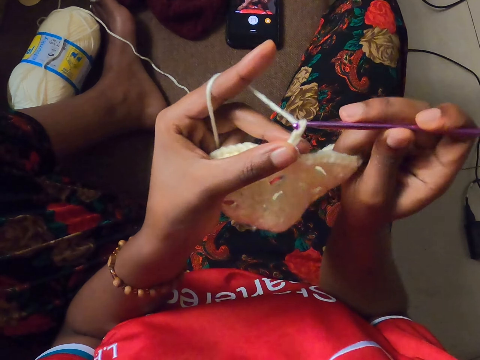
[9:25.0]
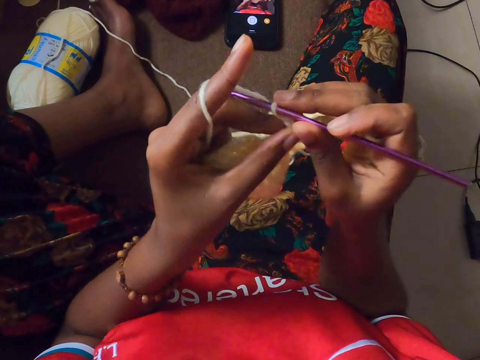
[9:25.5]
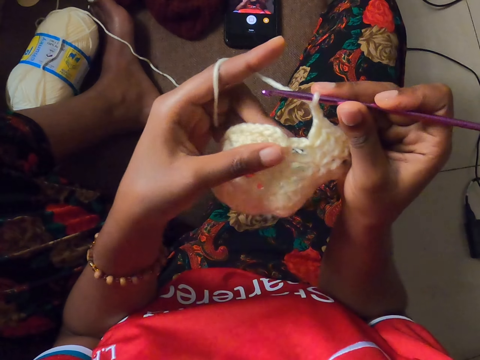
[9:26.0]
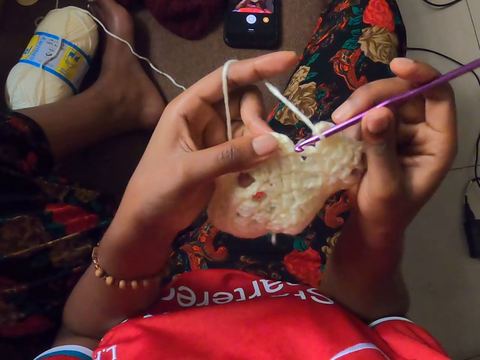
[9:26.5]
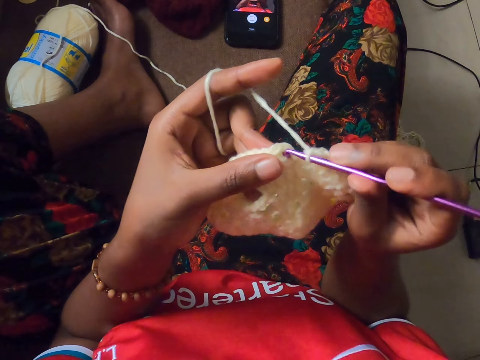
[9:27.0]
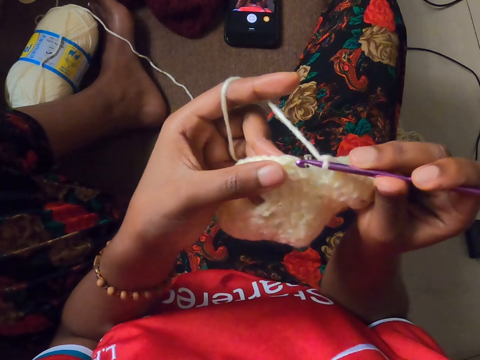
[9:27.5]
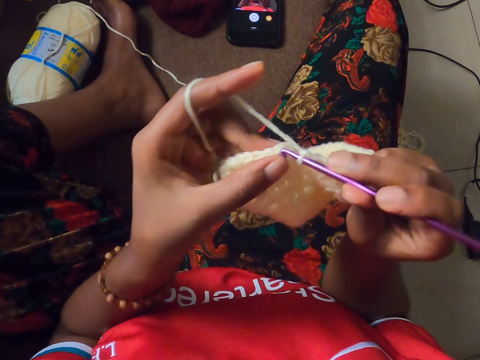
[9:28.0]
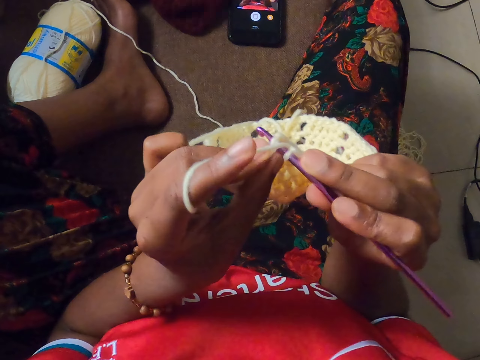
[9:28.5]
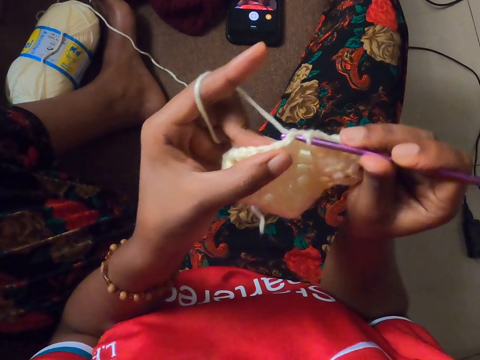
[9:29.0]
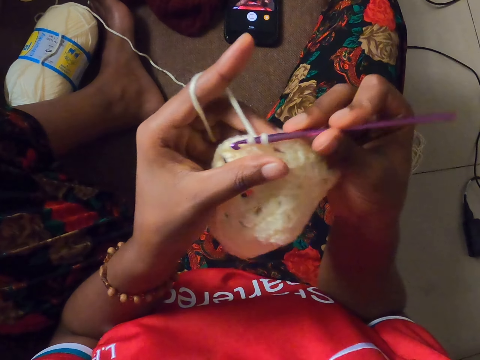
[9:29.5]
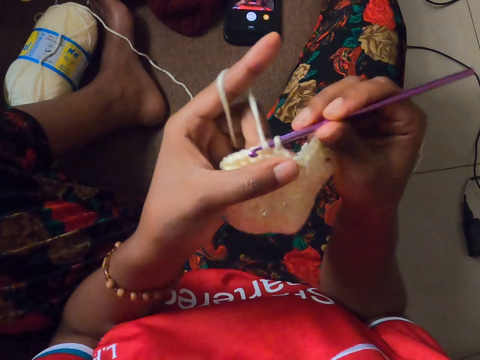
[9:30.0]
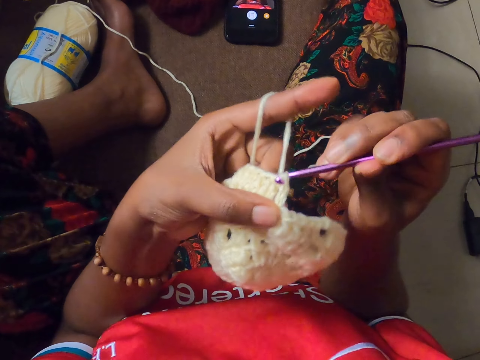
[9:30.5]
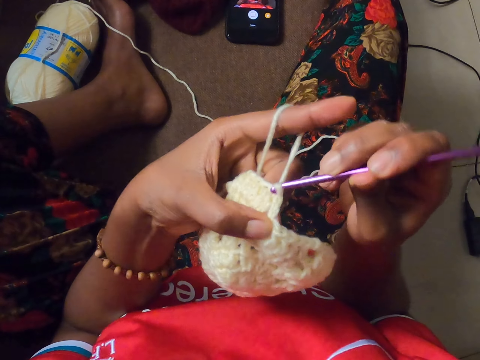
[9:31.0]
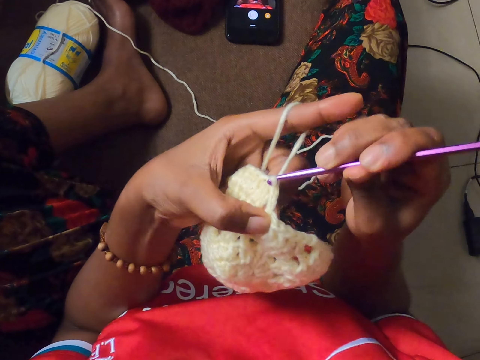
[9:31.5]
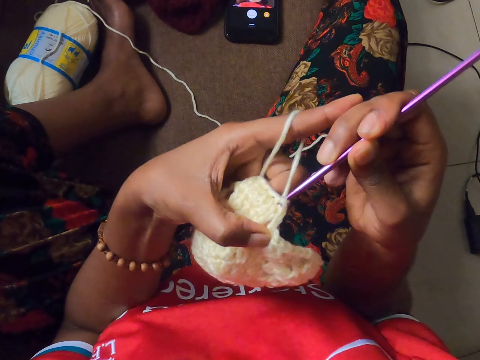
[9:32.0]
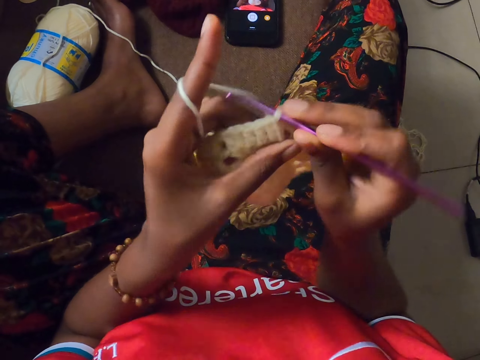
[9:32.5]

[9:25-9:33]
The camera wearer checks the piece of cloth. They knit with yarn and a needle.

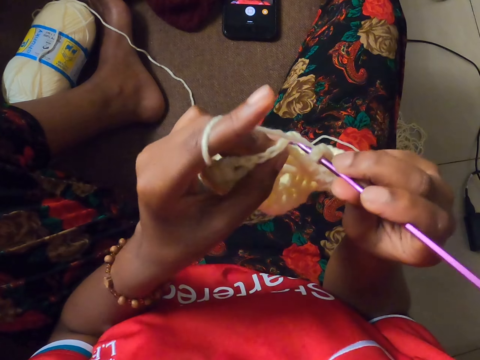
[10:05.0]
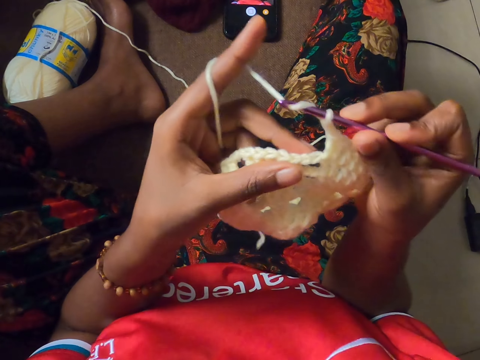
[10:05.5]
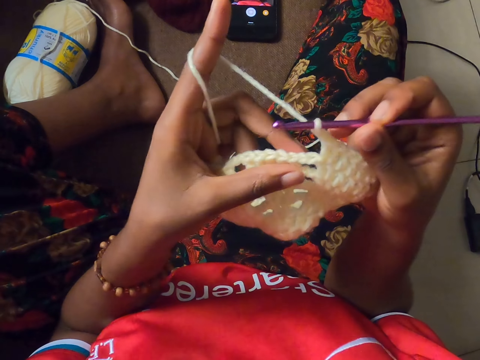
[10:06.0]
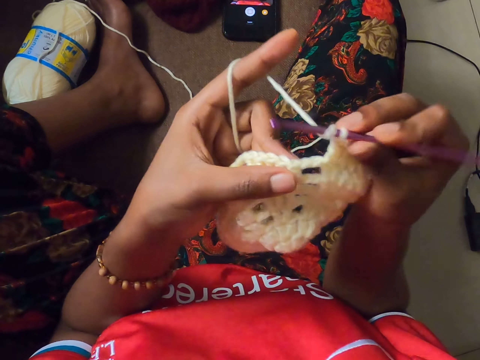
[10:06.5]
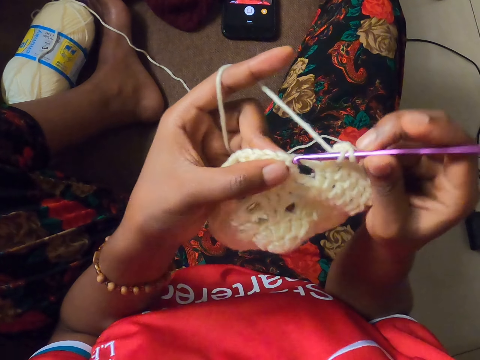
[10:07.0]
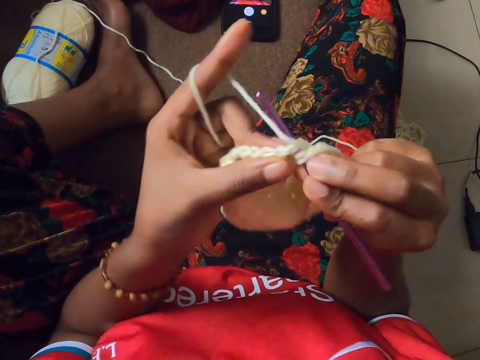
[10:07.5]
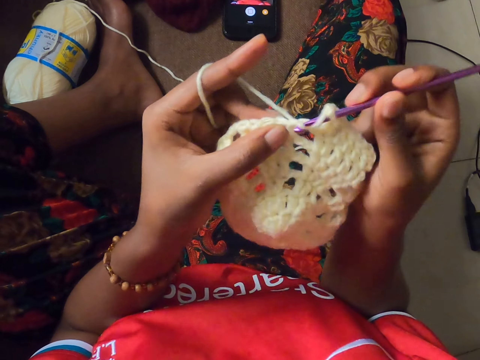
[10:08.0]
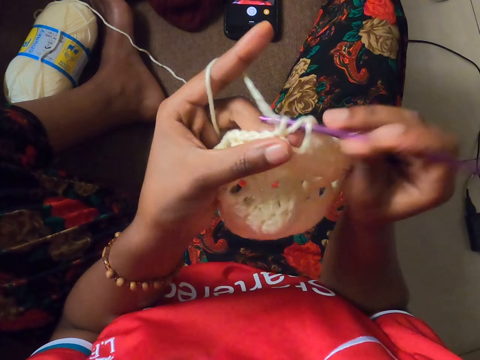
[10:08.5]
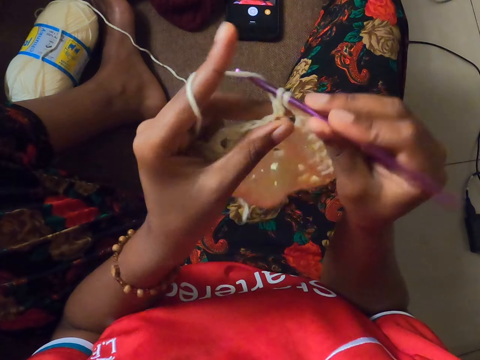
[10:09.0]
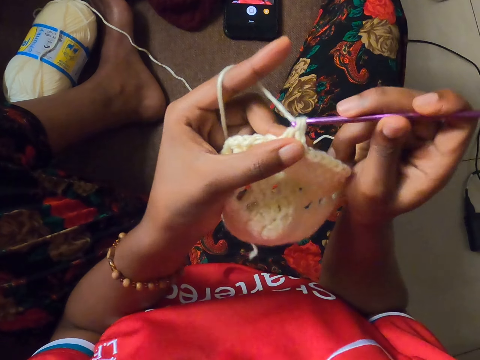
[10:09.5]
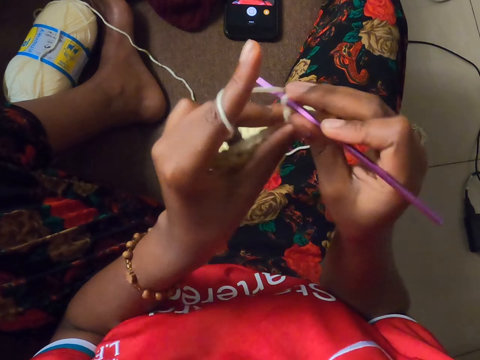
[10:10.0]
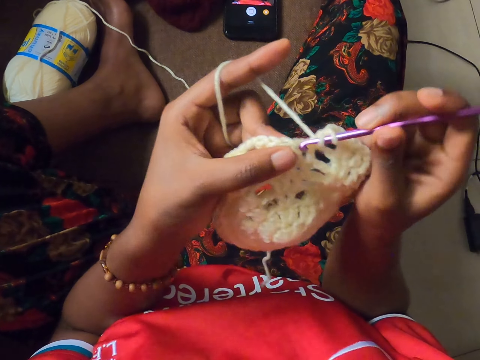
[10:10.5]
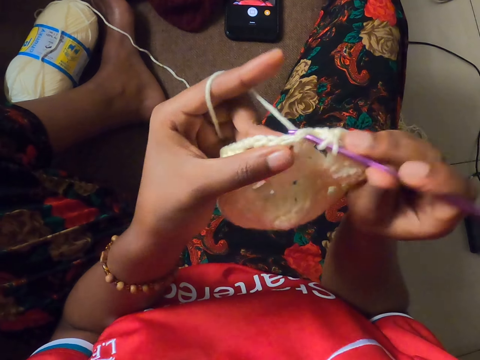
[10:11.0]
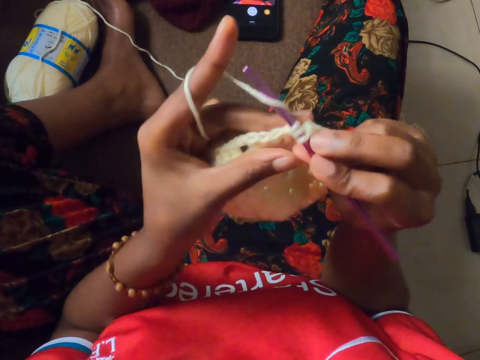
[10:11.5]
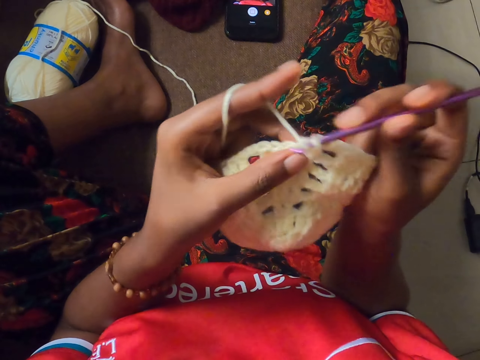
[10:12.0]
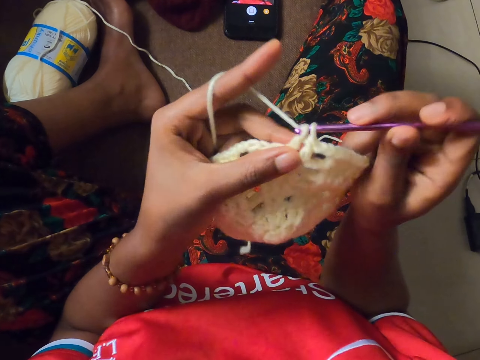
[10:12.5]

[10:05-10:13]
The camera wearer rolls the needle on the yarn. They knit with the yarn and needle.

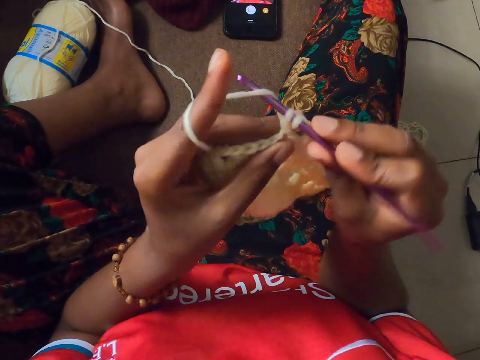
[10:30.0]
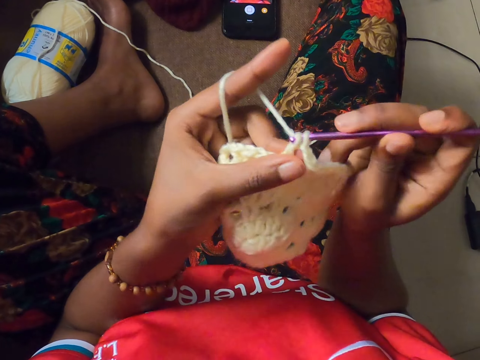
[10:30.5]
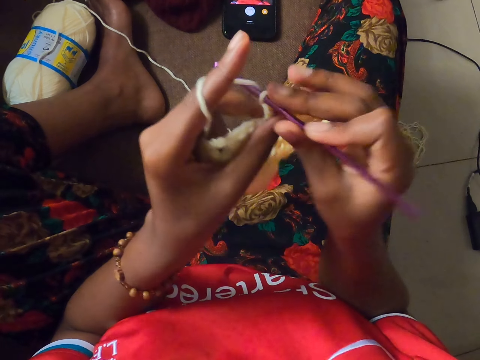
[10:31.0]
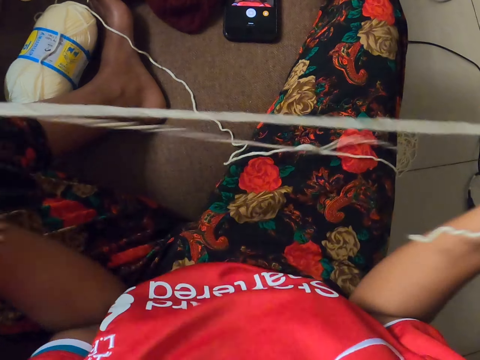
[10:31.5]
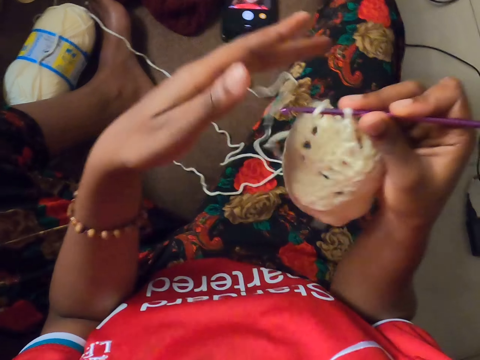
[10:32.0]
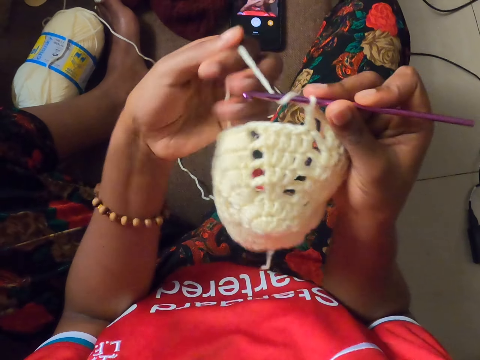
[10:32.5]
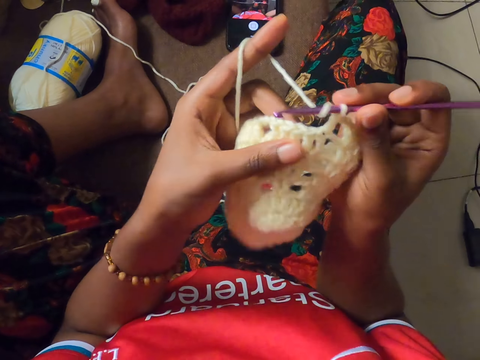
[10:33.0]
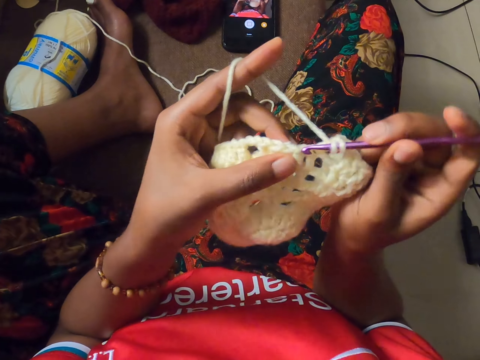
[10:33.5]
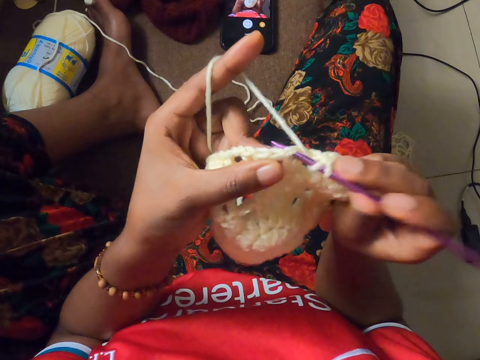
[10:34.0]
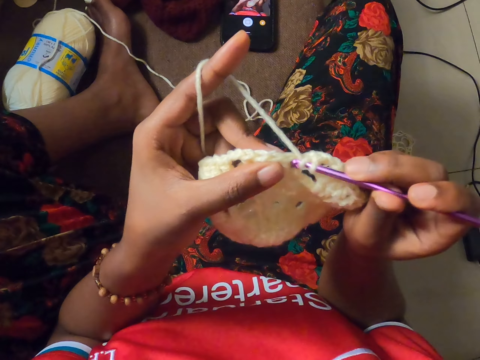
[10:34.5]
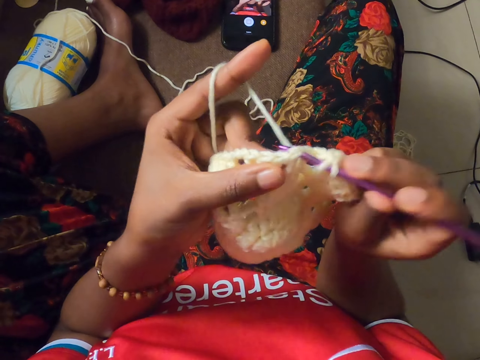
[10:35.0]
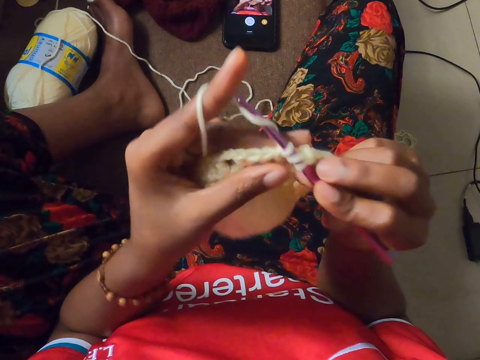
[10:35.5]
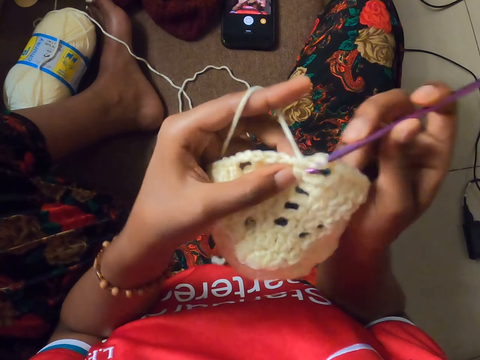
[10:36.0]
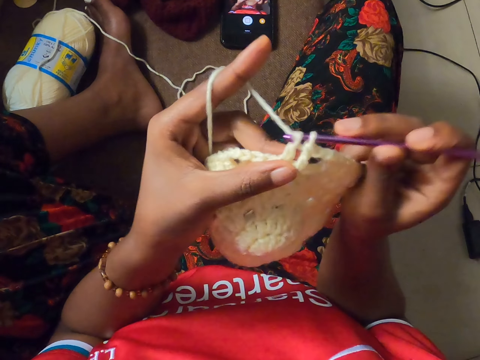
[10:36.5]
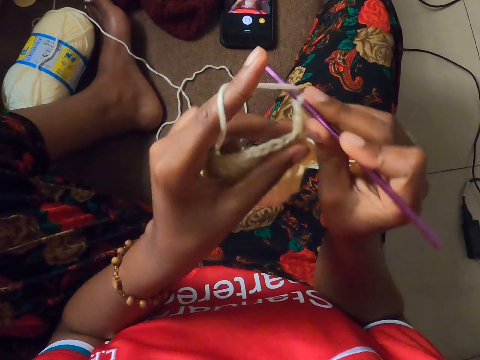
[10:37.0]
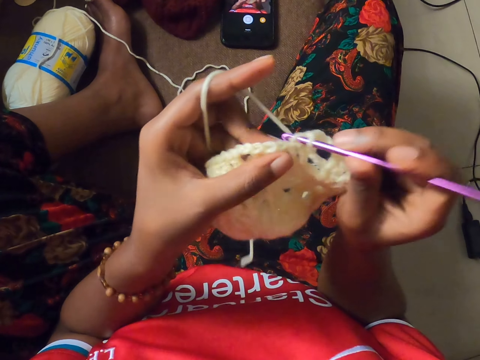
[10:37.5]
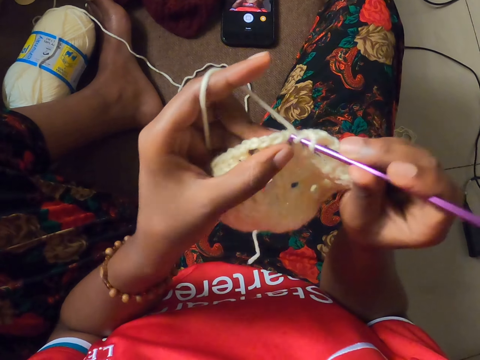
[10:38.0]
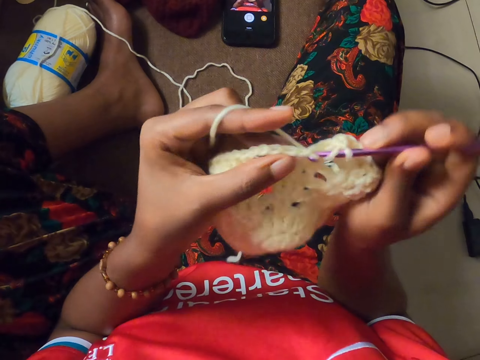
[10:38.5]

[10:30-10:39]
The camera wearer stretches the yarn with her left hand. She adjusts the yarn. She drops the yarn with her left hand. She touches the piece of cloth with both hands. She rolls the yarn on her left finger. She crochets the yarn with the crochet hook.

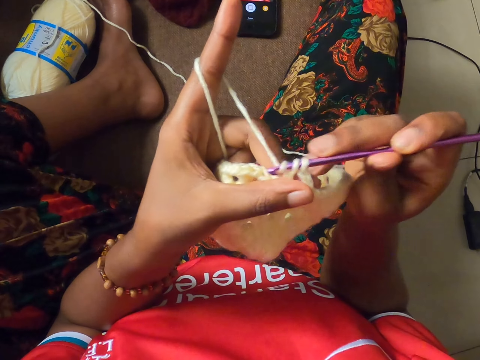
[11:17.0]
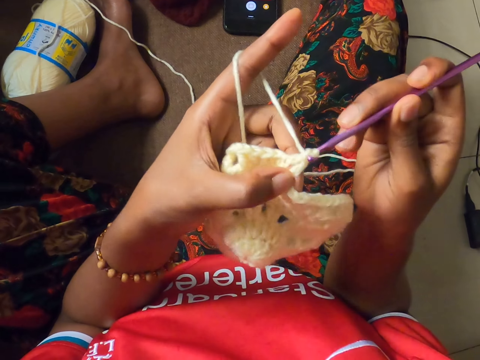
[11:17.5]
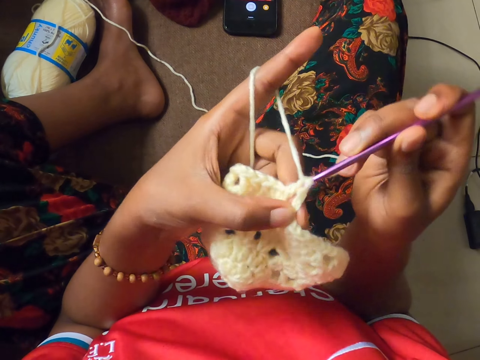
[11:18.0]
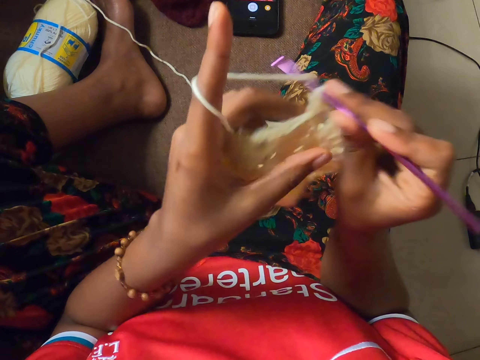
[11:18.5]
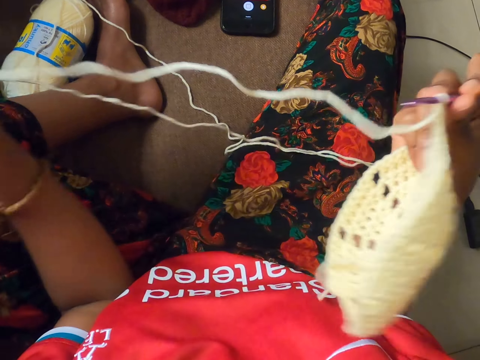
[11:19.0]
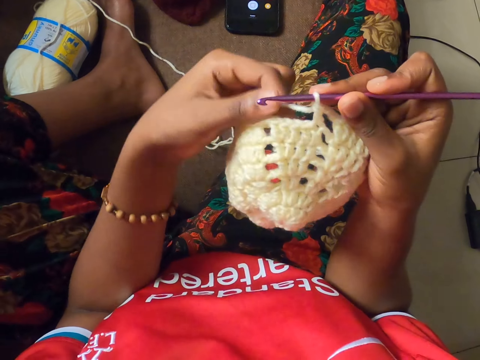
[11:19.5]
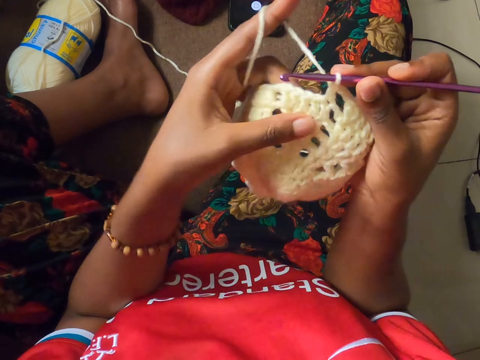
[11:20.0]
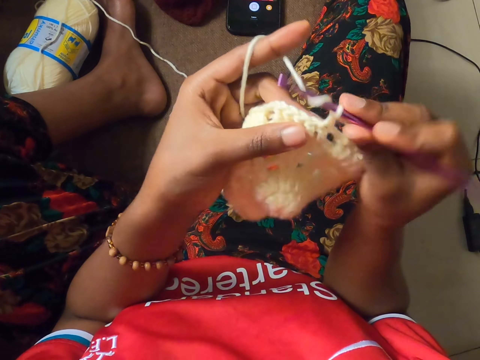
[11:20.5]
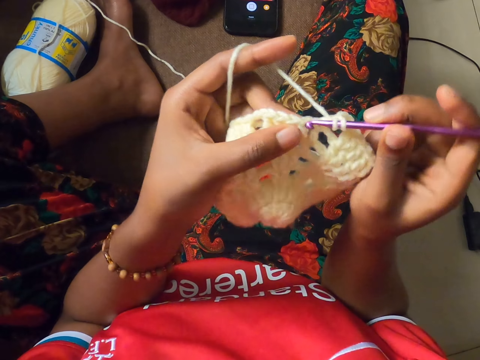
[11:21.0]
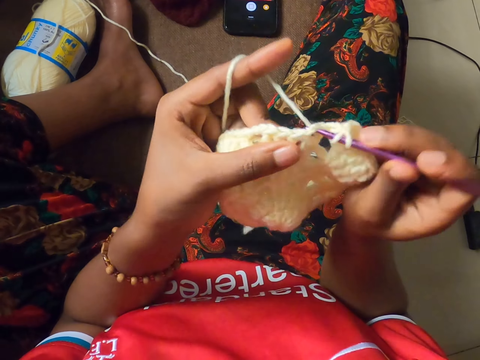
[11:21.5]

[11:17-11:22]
The camera wearer stretches the white yarn with her left hand. She adjusts the yarn. She drops the yarn with her left hand. She adjusts the yarn again. She rolls the yarn on her left finger. She crochets the yarn with the crochet hook or needle. She rolls the needle on the yarn.
